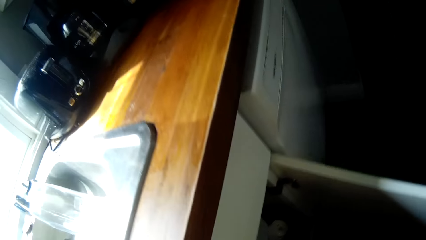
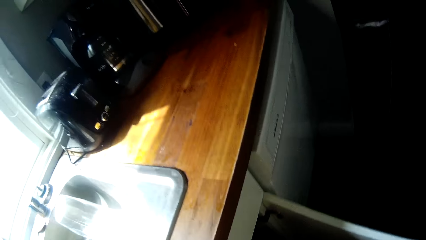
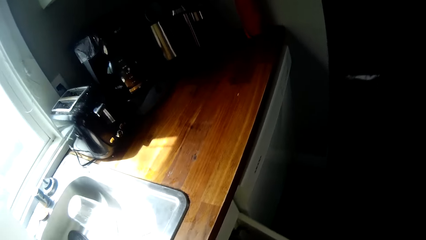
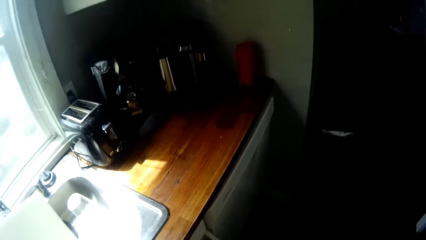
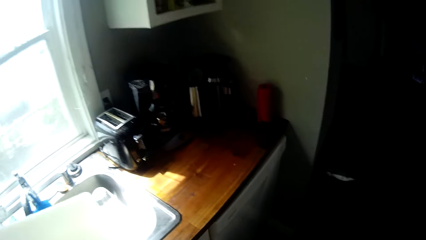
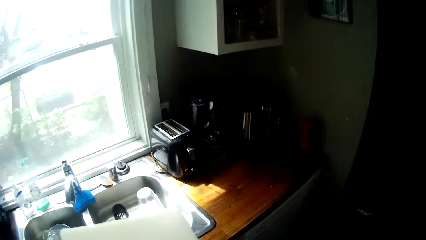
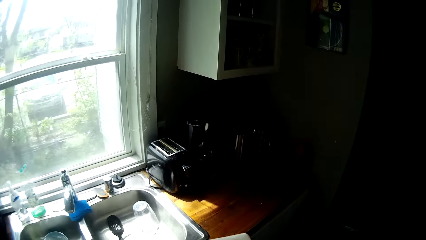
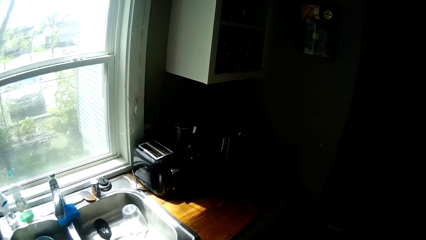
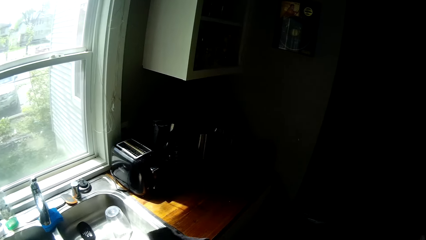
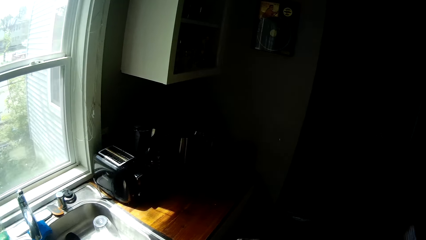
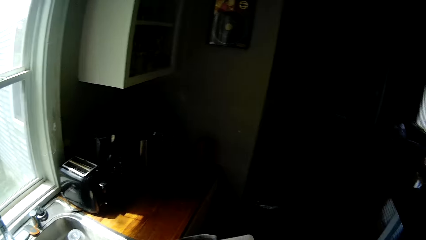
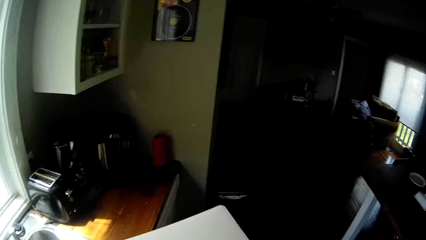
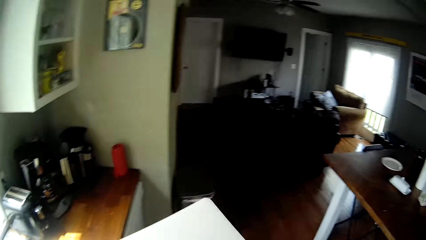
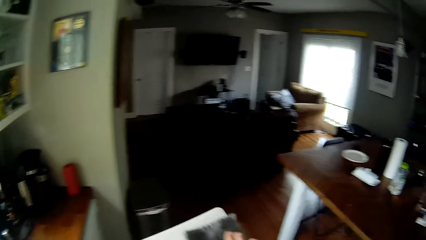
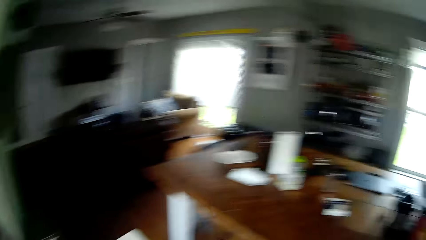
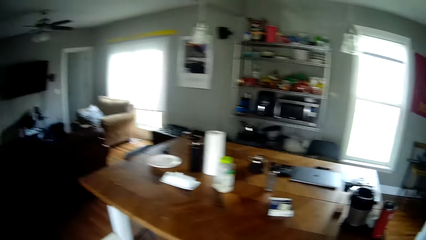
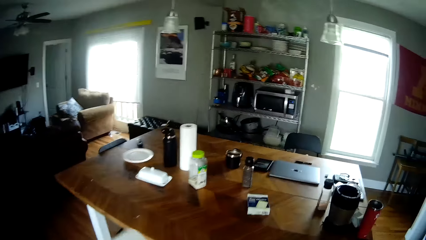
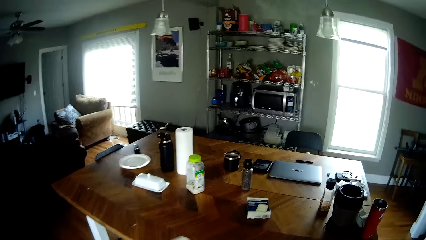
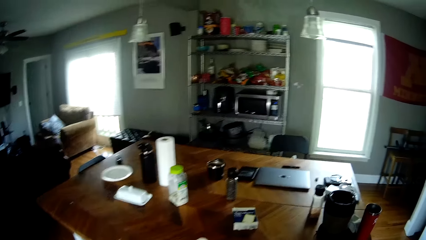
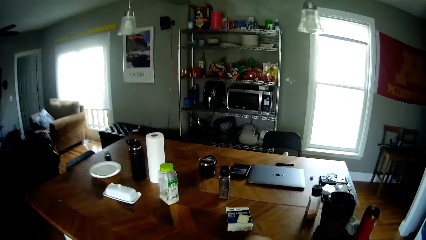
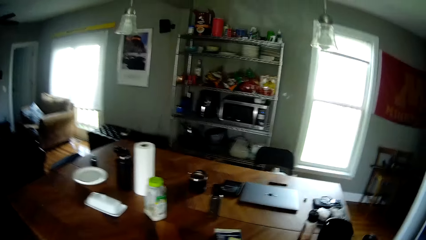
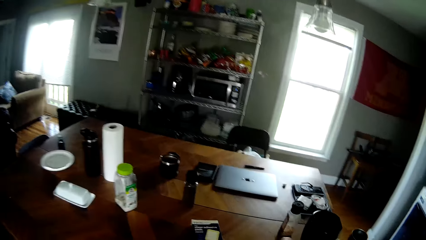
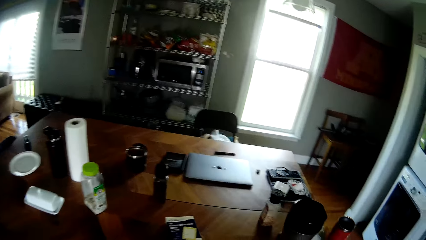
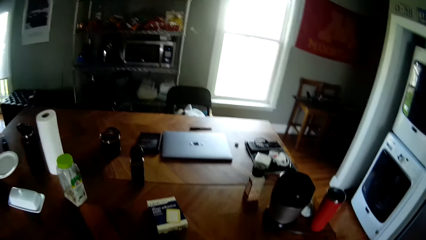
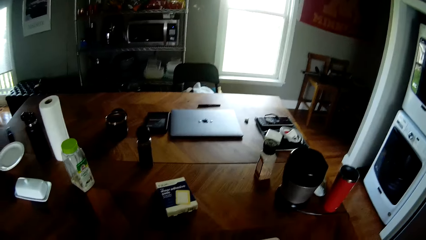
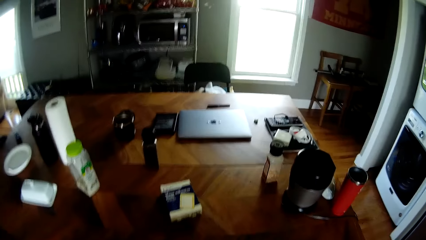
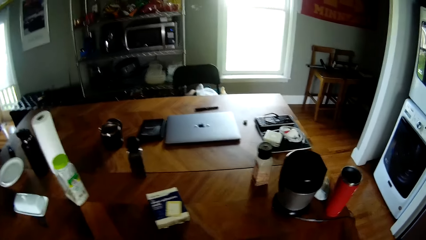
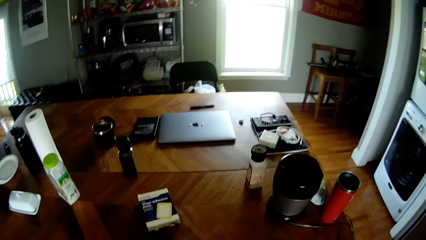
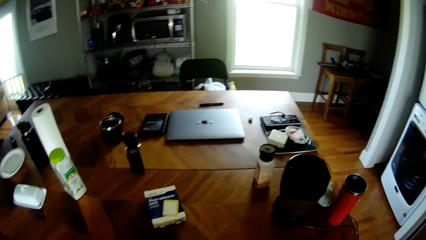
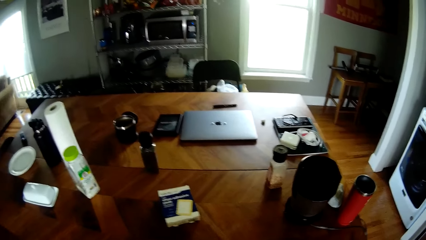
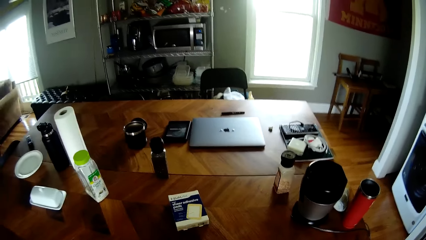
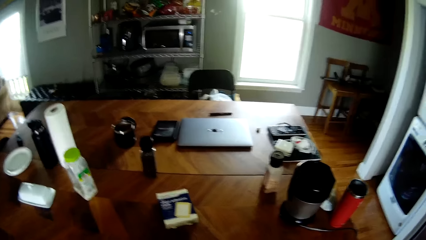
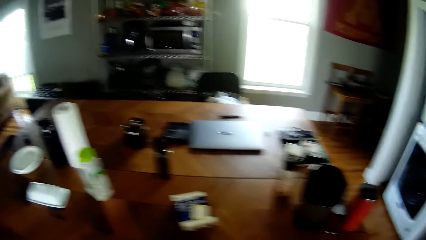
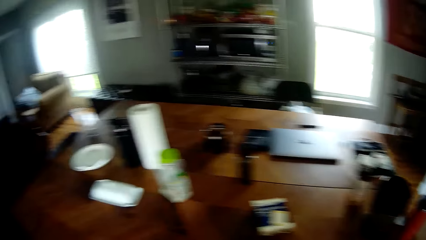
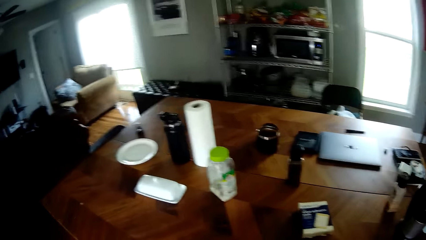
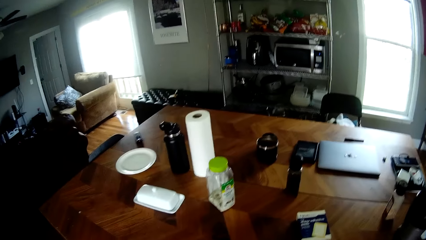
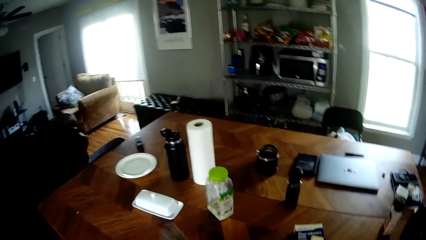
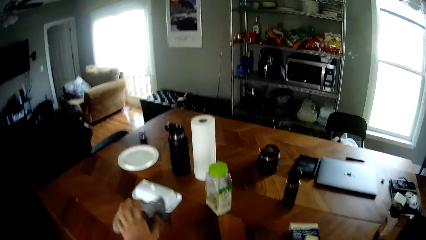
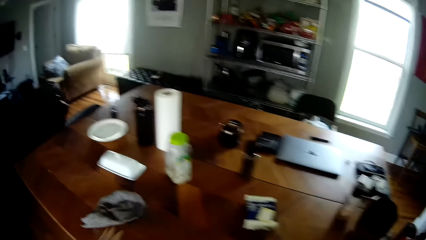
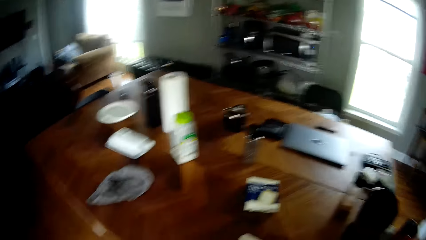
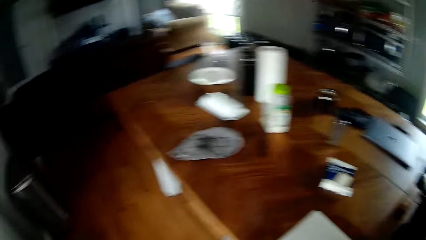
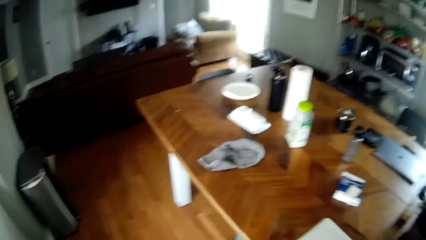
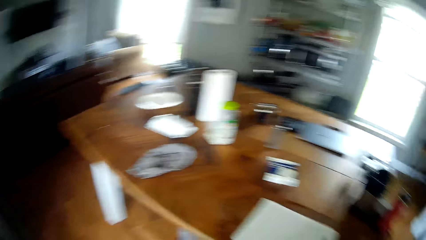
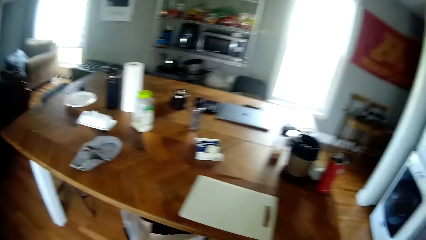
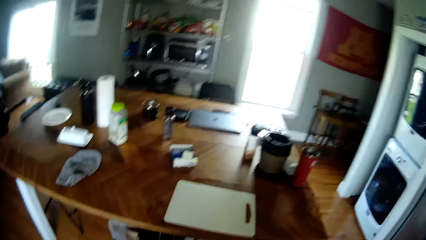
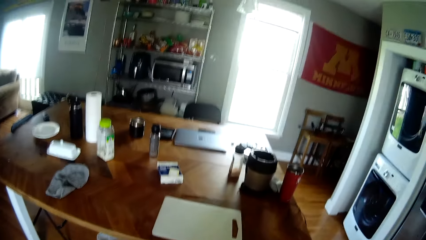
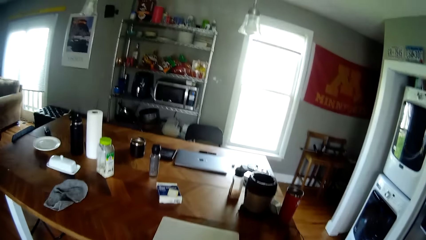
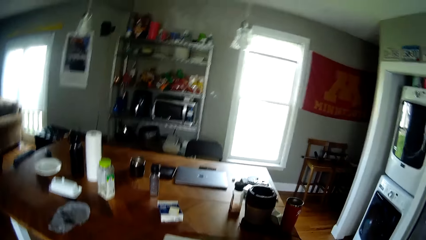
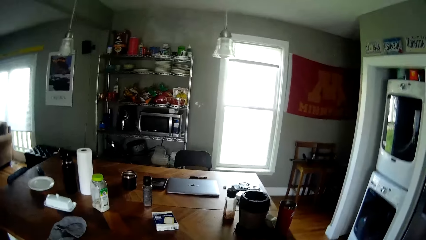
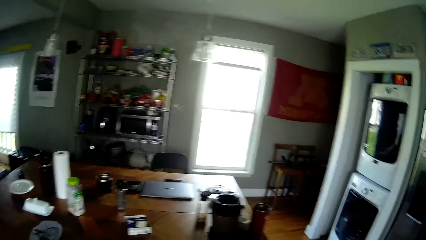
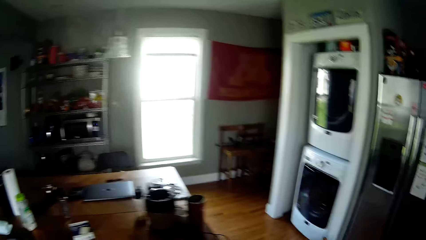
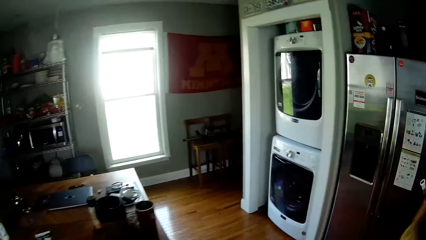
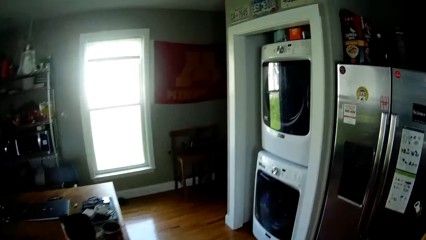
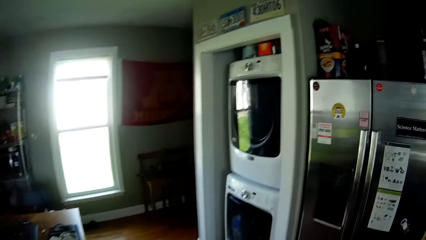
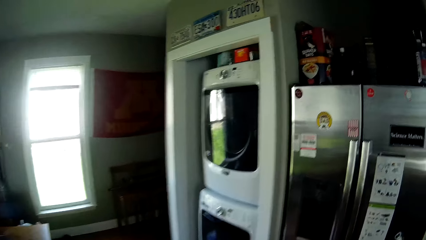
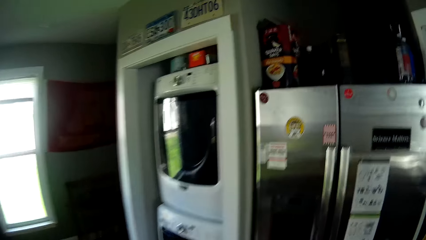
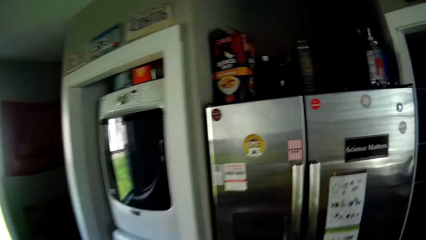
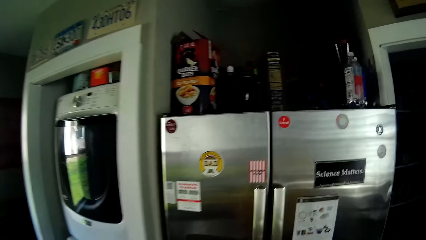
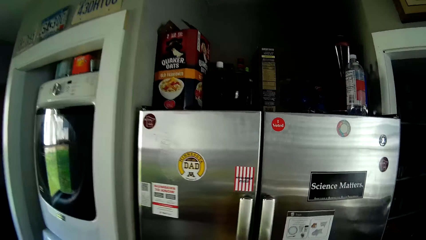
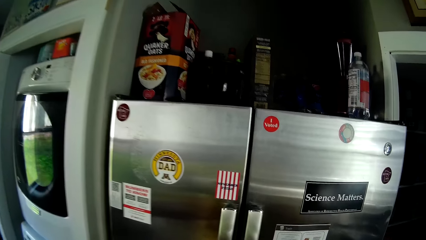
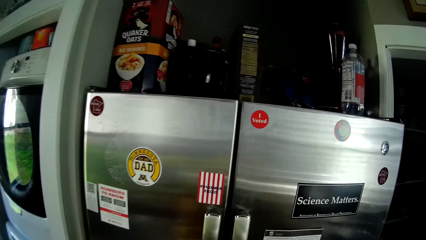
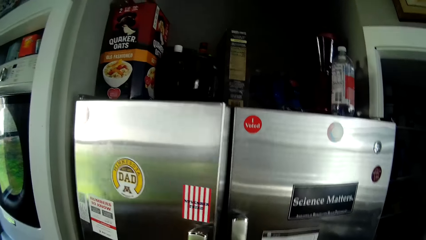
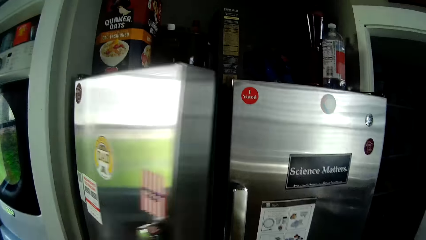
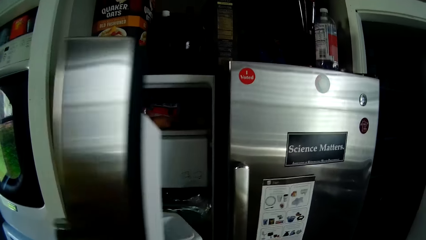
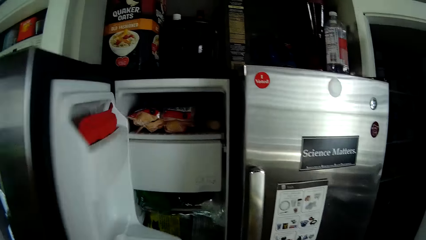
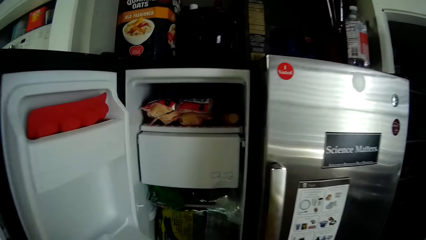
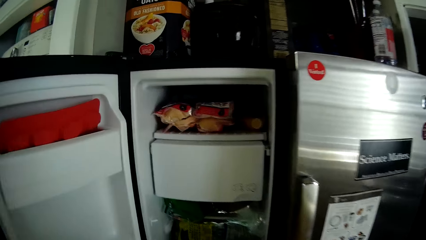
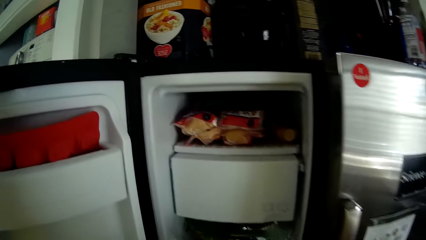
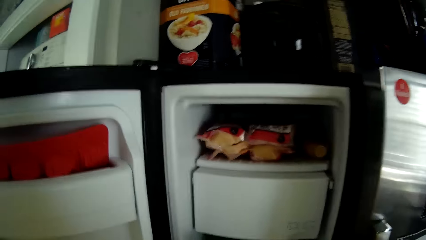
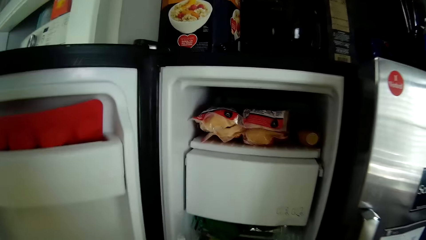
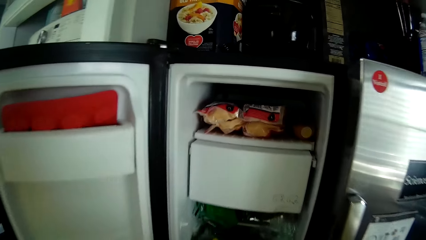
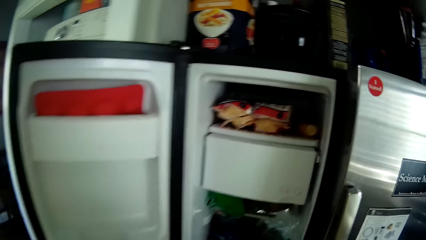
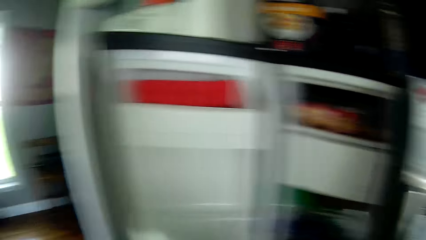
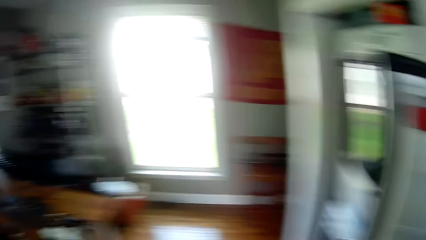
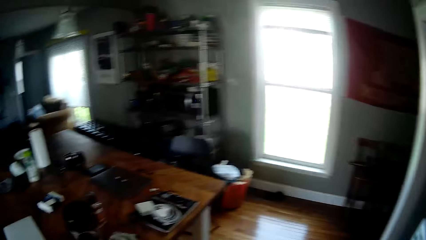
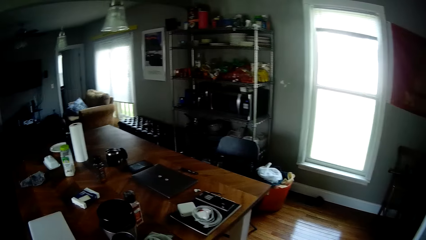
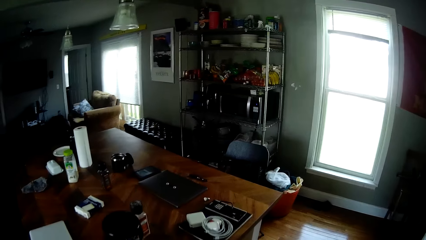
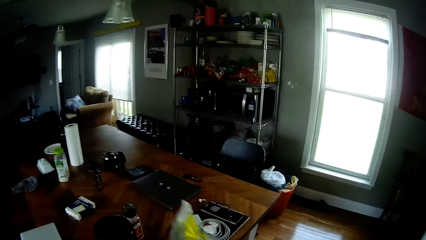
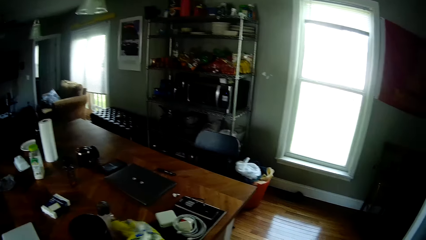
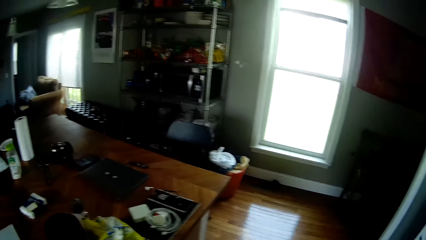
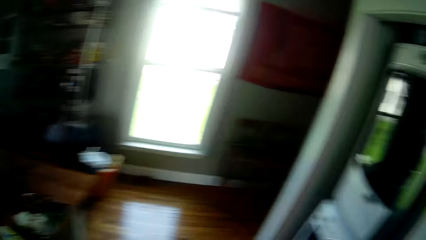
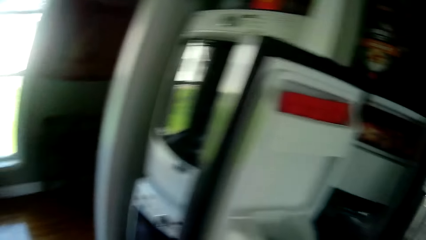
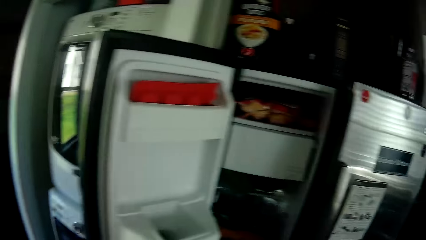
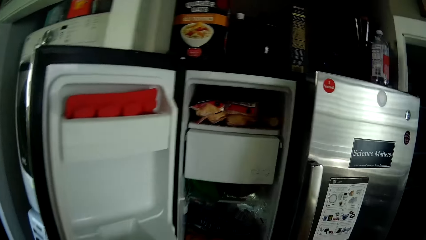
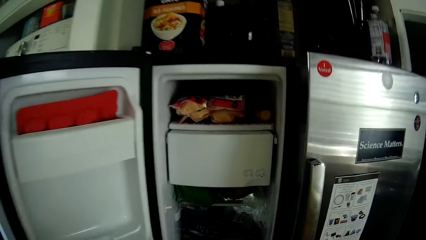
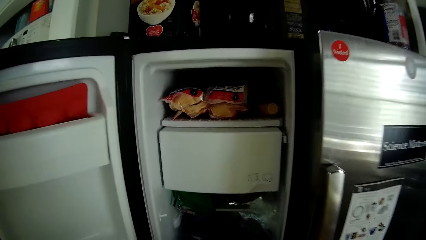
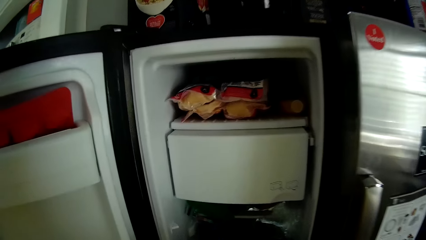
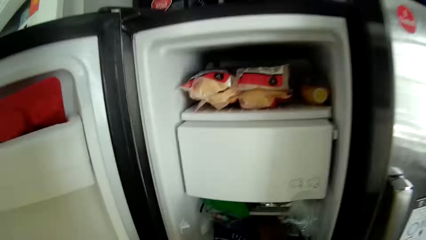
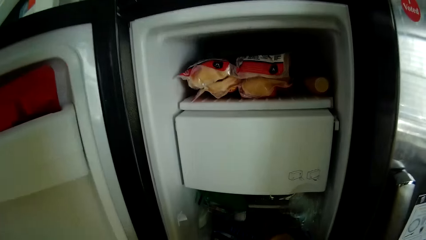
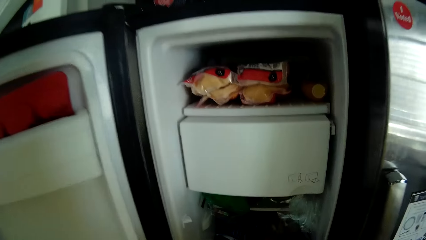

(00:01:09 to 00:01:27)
The camera wearer looks around. She cleans the chopping board with the napkin in her right hand. She walks around. She drops the chopping board on a kitchen cabinet or table with her right hand. She looks around. She drops the napkin on the kitchen counter with her left hand. She looks around, walks around. She opens a refrigerator with her left hand. She picks up a packet of chicken from the refrigerator with her right hand. She walks around. She drops the packet of chicken on the table with her right hand. She makes a step.
